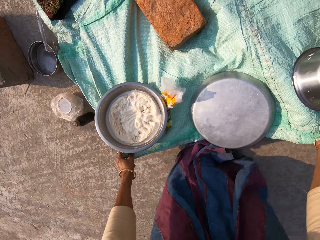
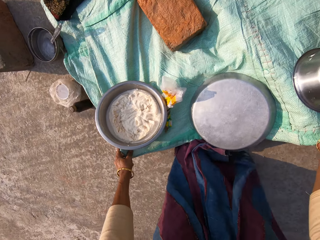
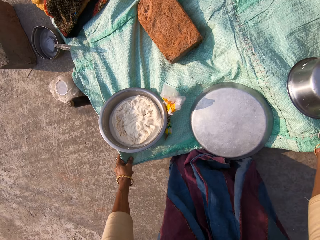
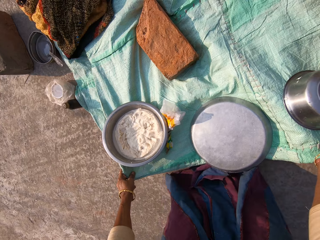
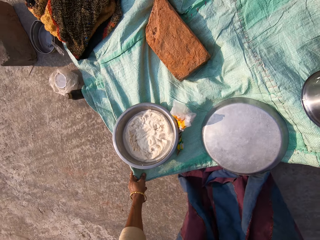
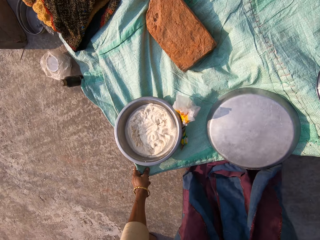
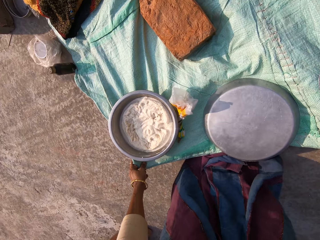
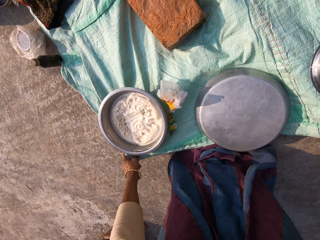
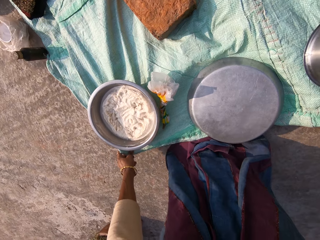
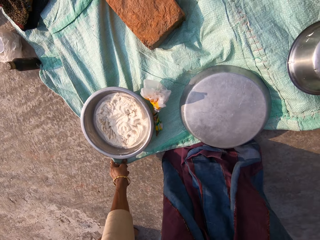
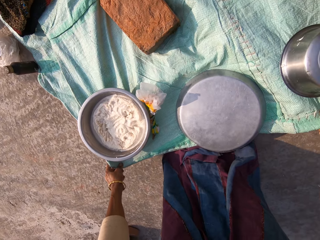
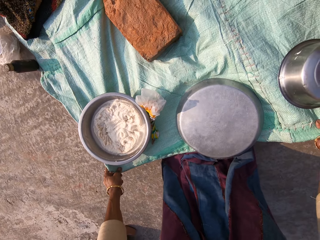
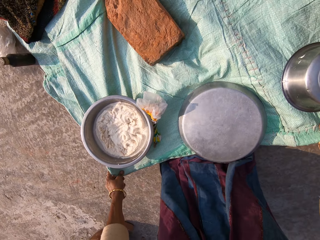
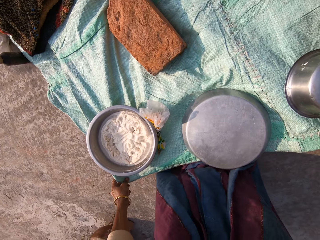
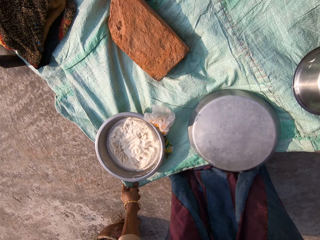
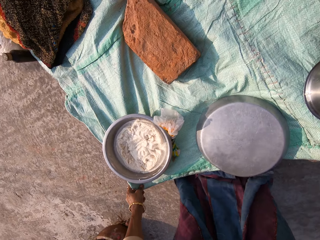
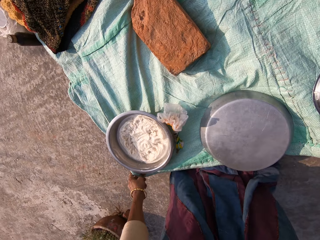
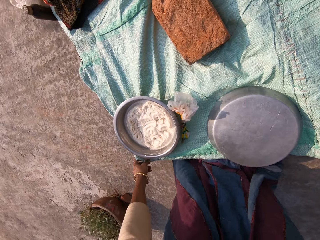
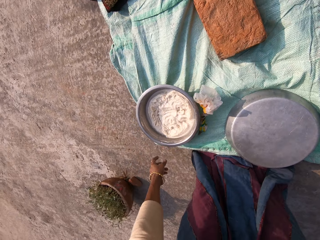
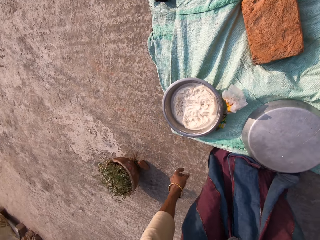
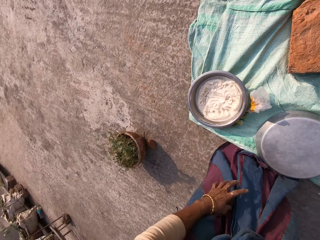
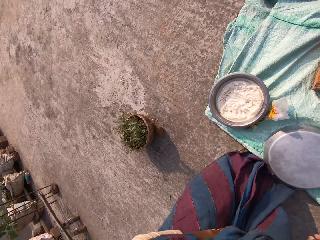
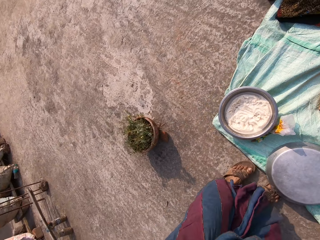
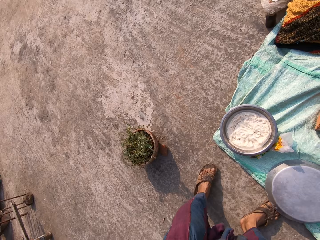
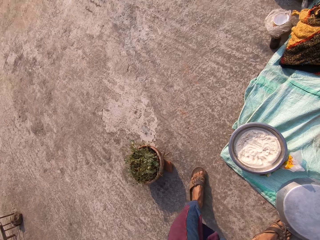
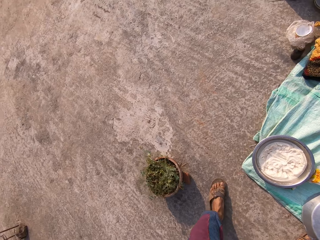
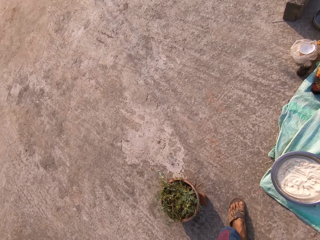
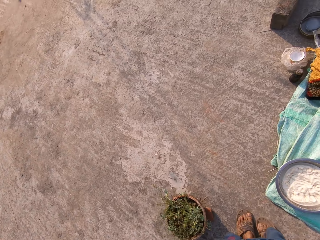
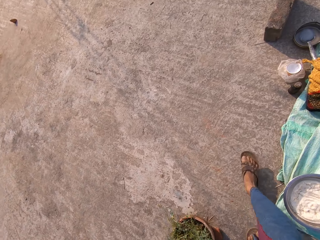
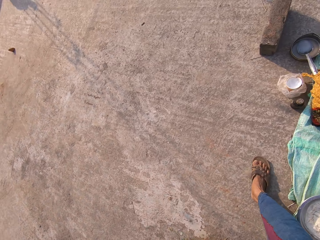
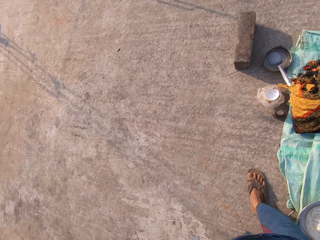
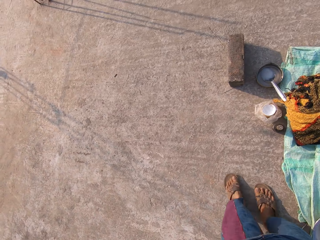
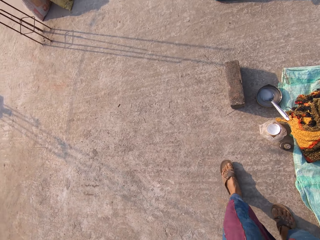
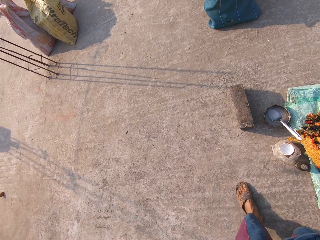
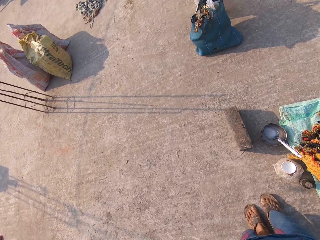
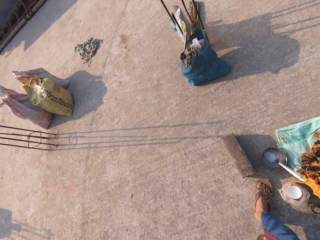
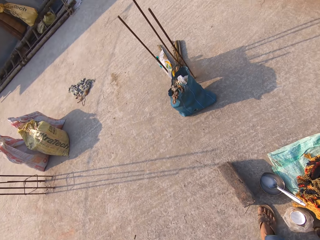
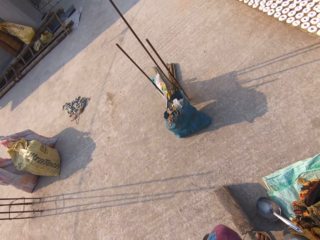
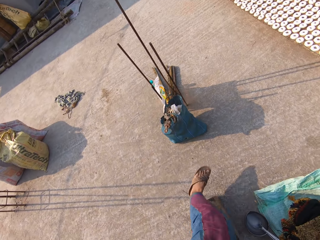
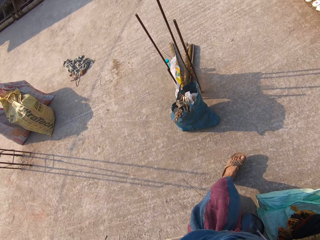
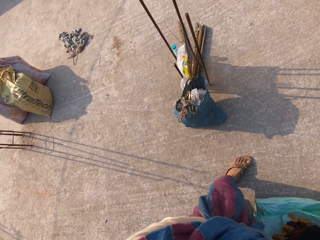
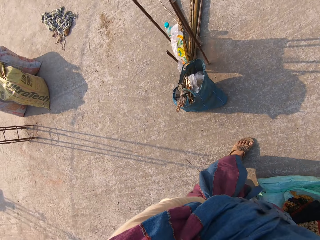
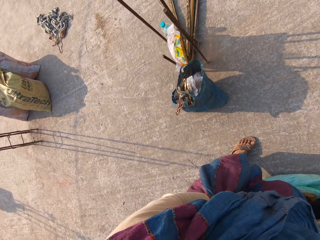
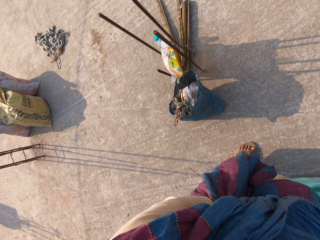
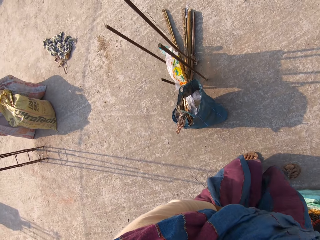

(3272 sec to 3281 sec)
The camera wearer holds a cloth and walks around.

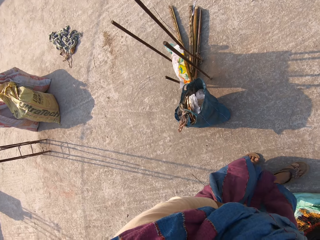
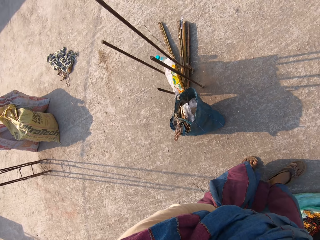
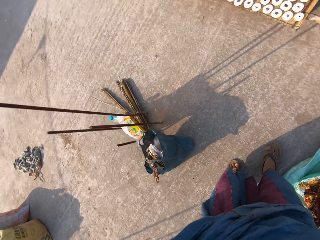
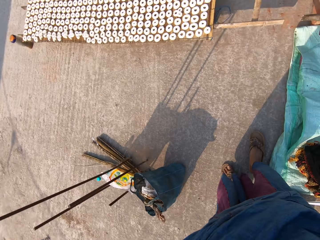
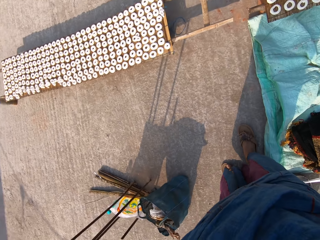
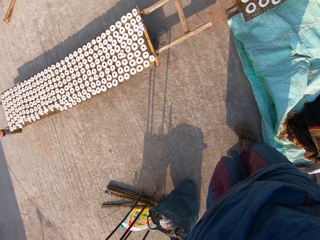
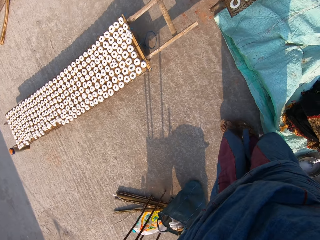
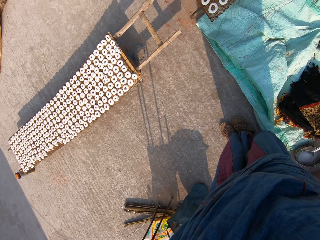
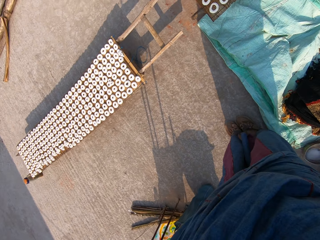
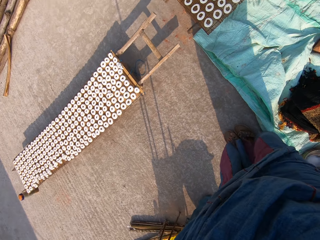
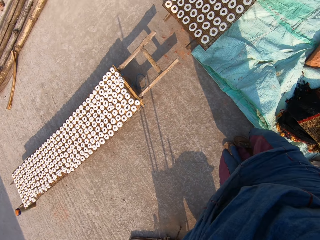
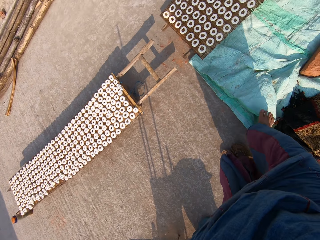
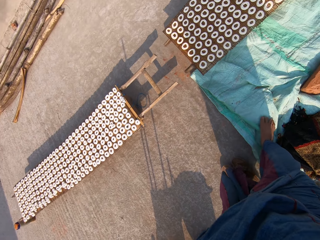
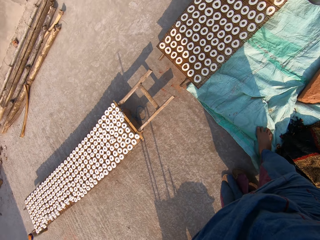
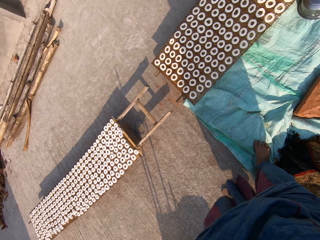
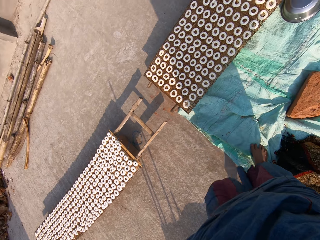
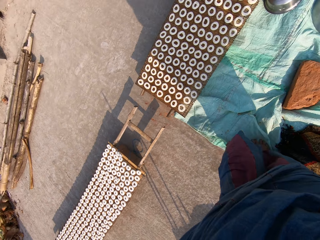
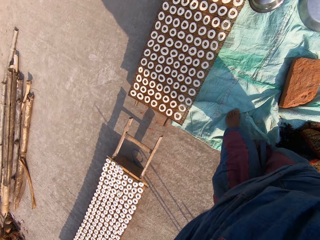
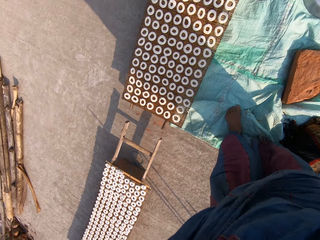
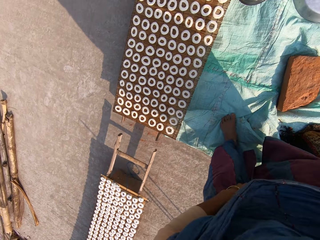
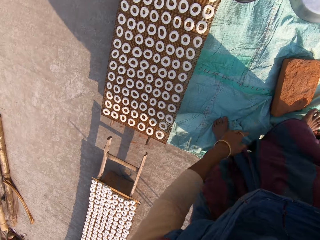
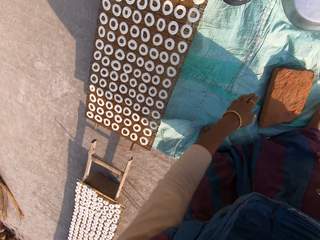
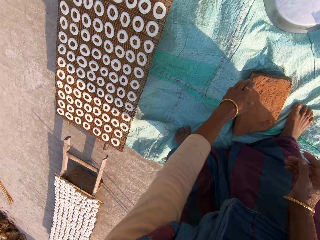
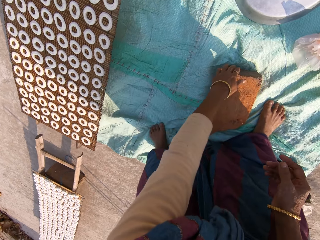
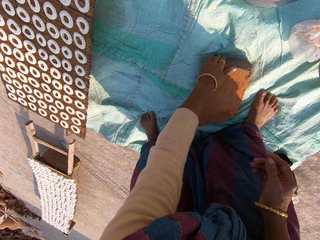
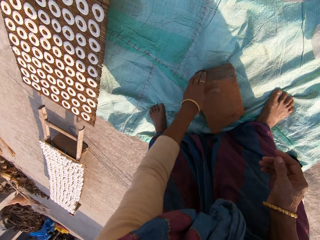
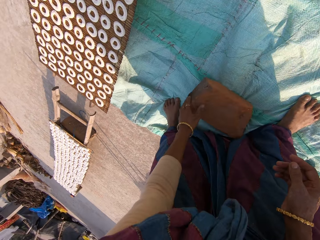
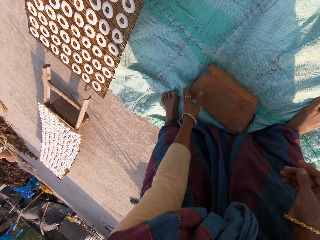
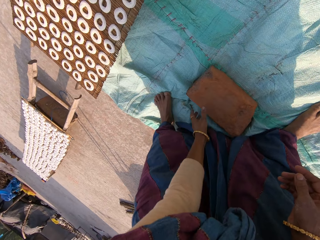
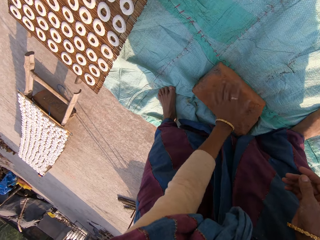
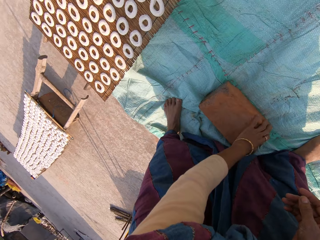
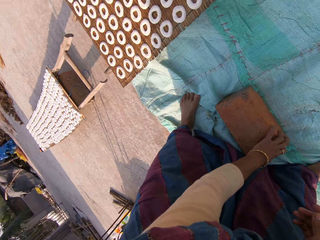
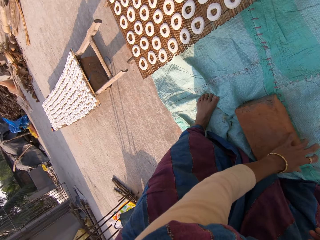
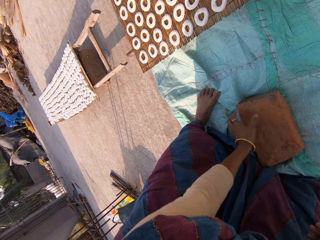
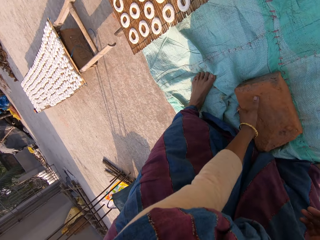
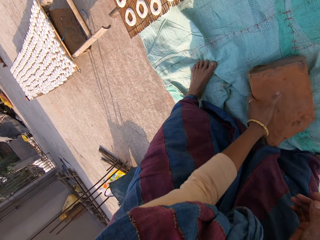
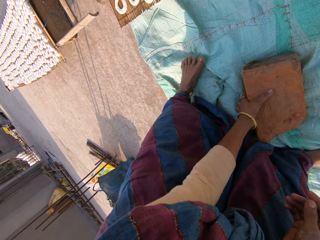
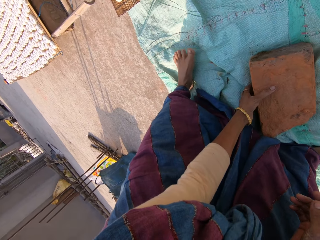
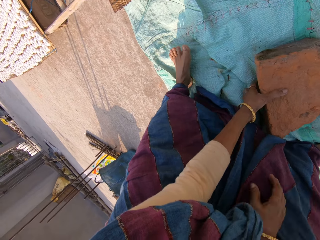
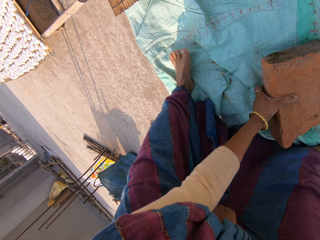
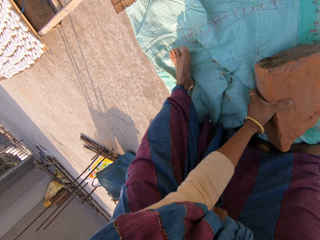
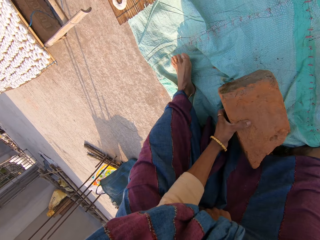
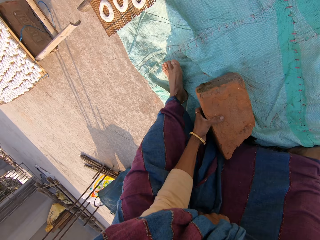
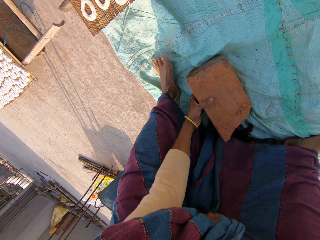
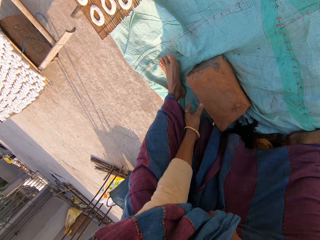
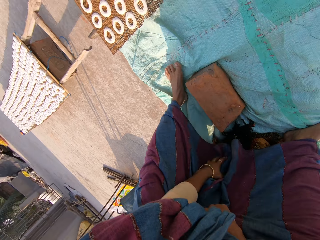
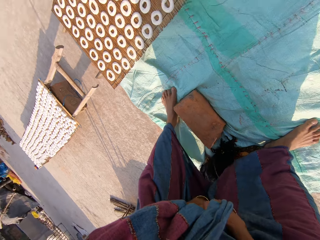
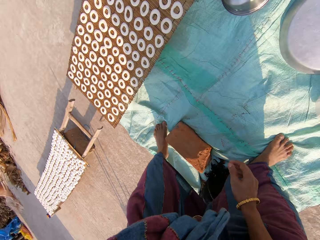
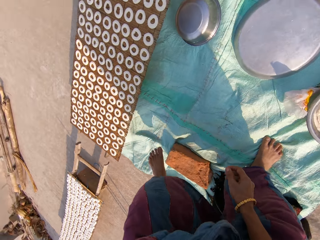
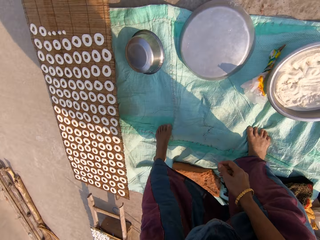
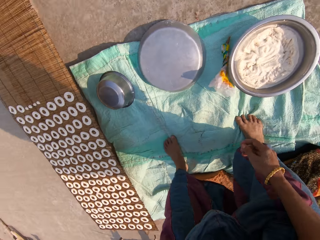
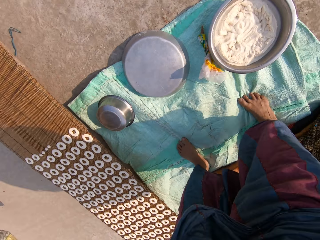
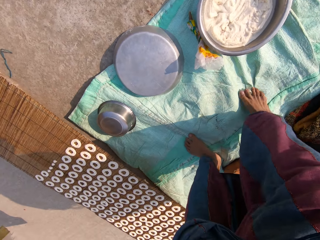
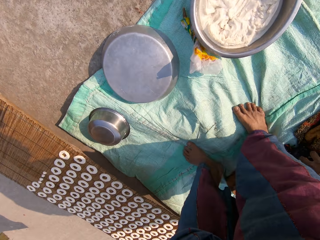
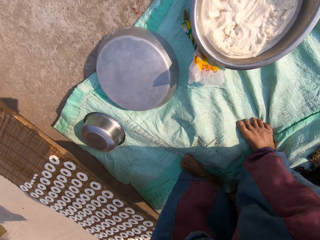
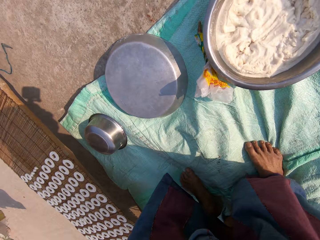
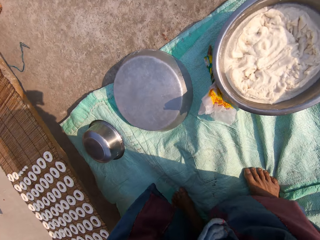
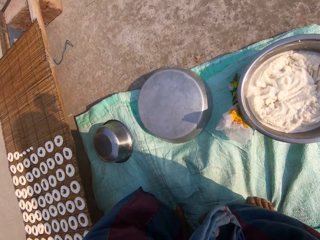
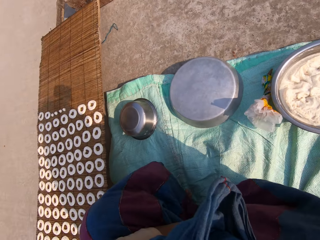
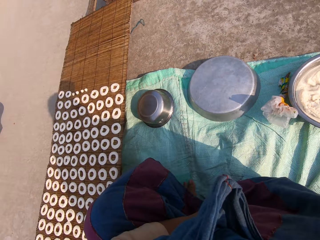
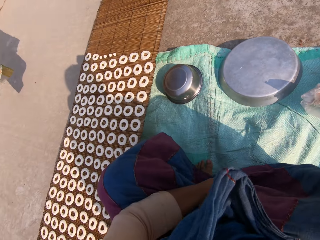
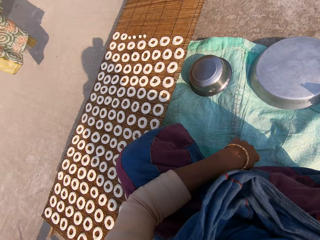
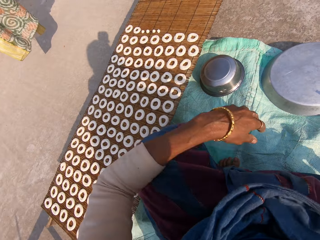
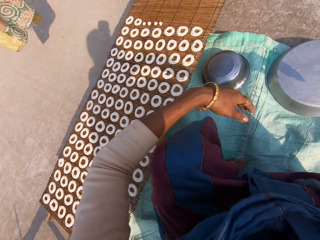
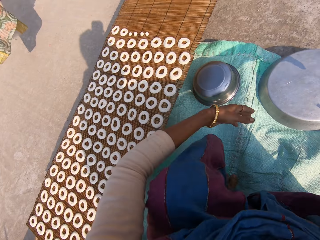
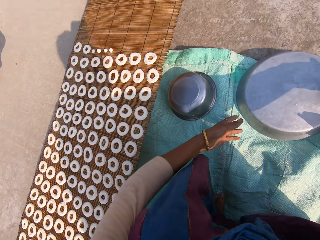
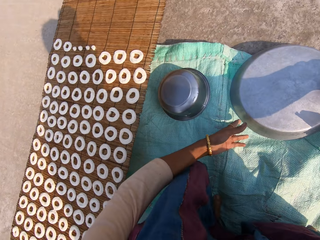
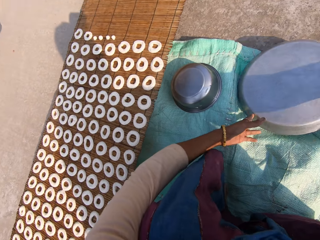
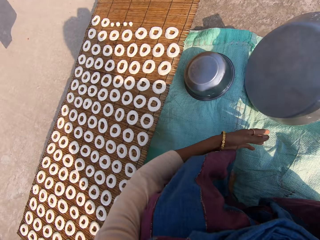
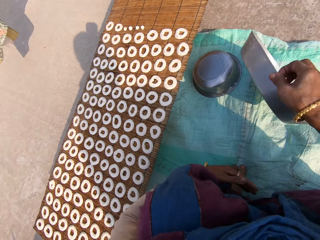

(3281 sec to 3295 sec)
The camera wearer removes the sandals. She steps on the manilla paper. She moves a brick or block on the ground with her left hand. She picks up the block, drops the block and sits on the block. She flips a tray on the sack with her right hand.
